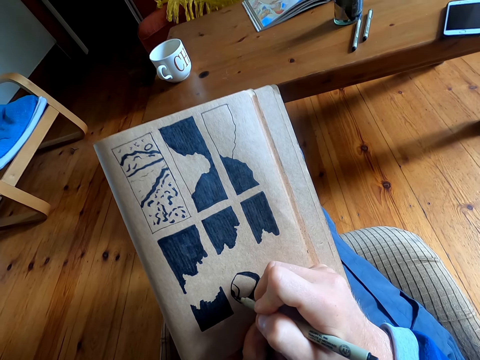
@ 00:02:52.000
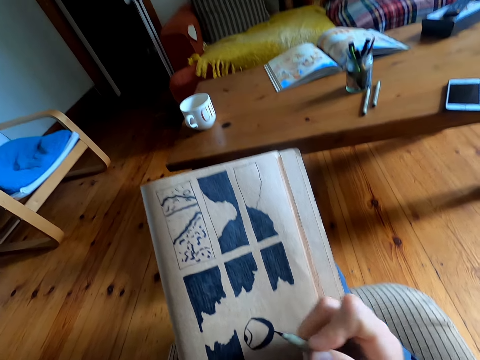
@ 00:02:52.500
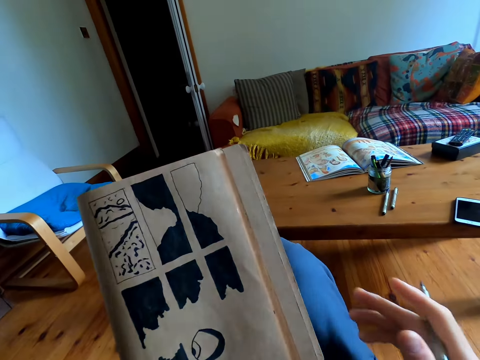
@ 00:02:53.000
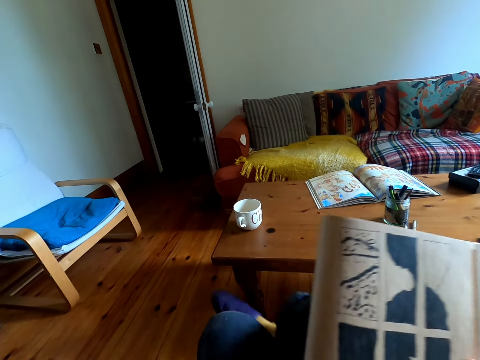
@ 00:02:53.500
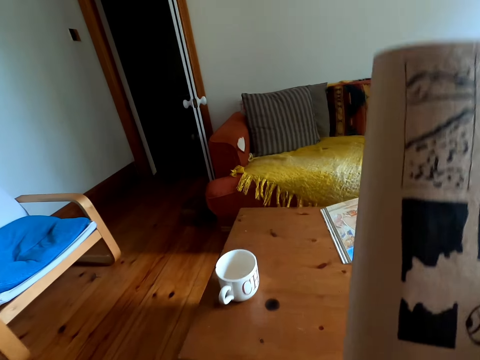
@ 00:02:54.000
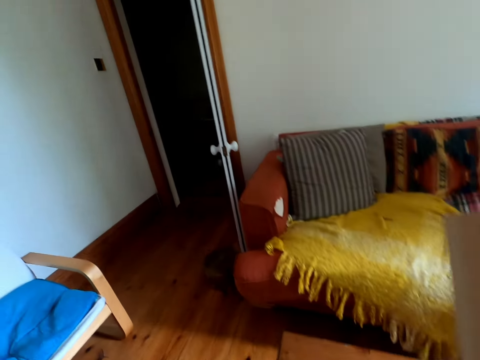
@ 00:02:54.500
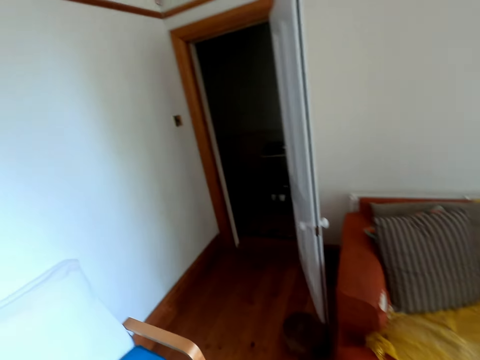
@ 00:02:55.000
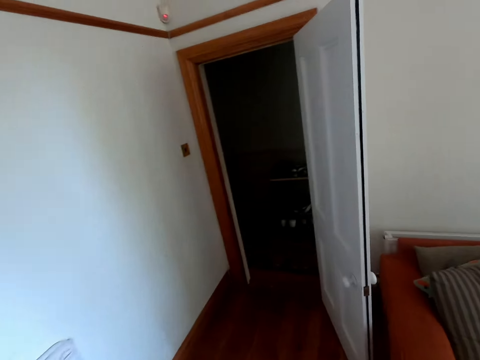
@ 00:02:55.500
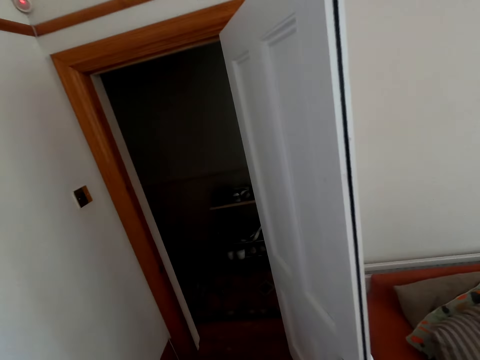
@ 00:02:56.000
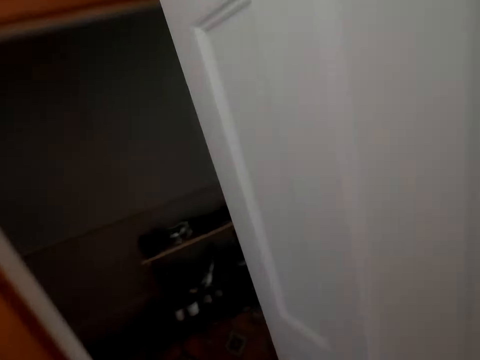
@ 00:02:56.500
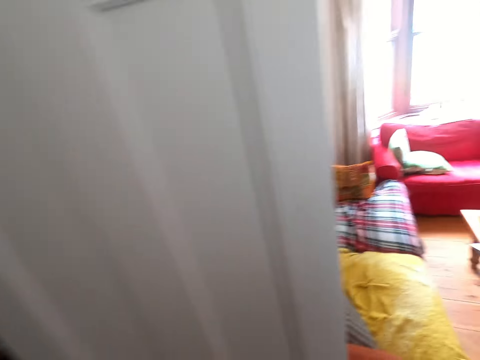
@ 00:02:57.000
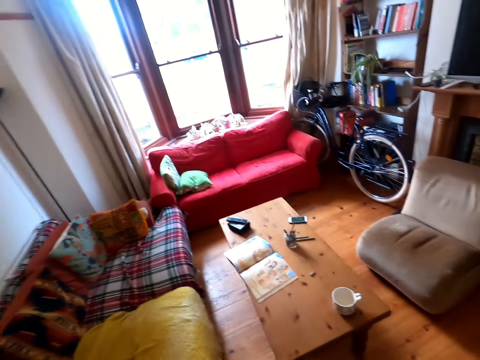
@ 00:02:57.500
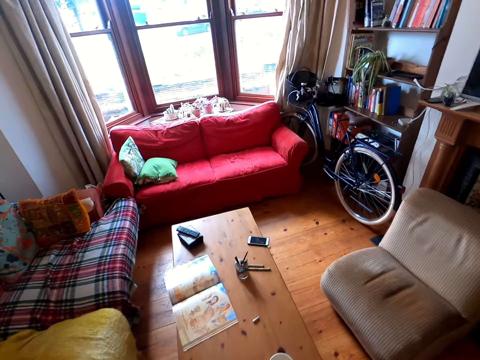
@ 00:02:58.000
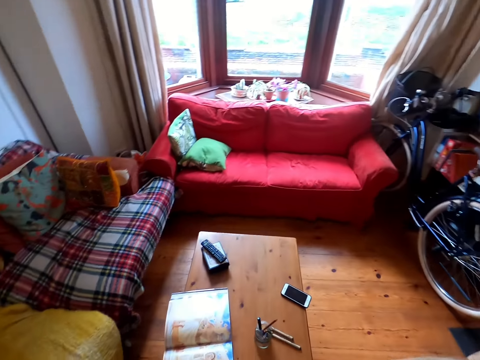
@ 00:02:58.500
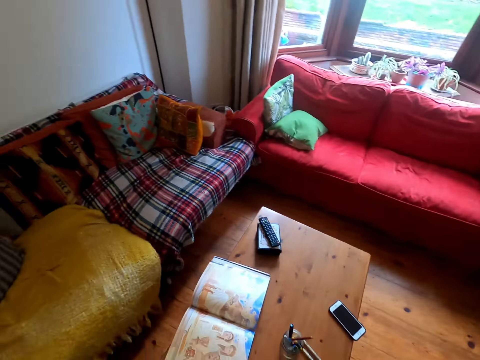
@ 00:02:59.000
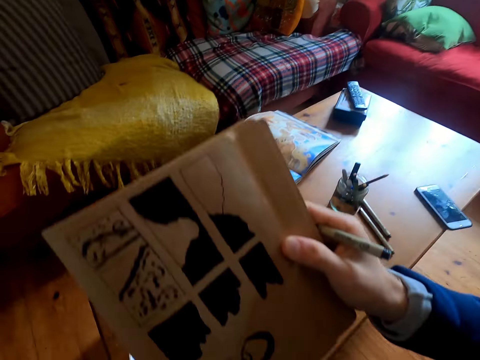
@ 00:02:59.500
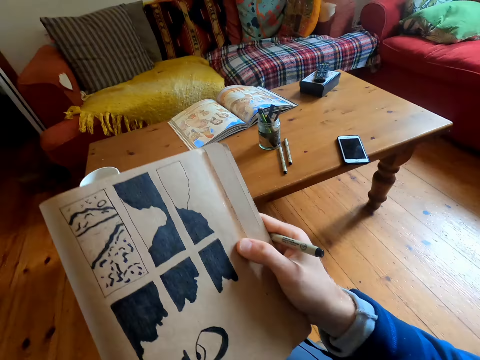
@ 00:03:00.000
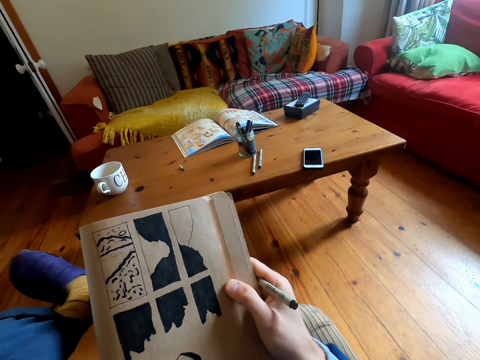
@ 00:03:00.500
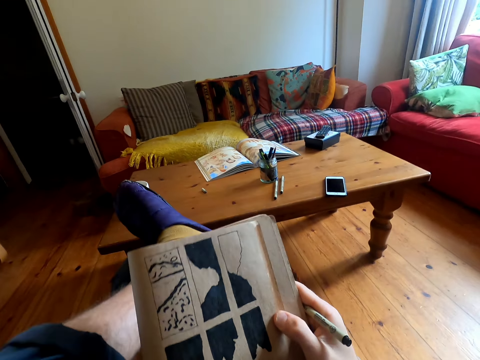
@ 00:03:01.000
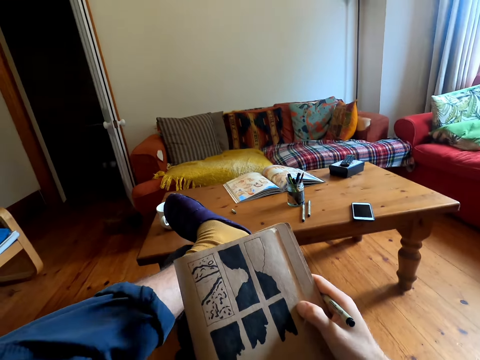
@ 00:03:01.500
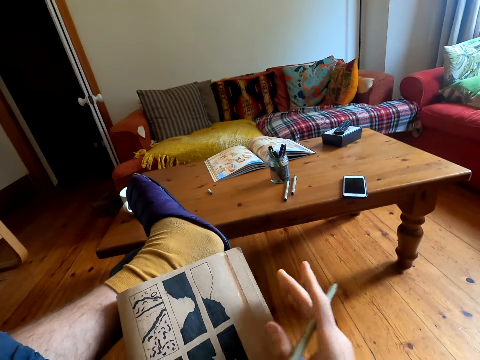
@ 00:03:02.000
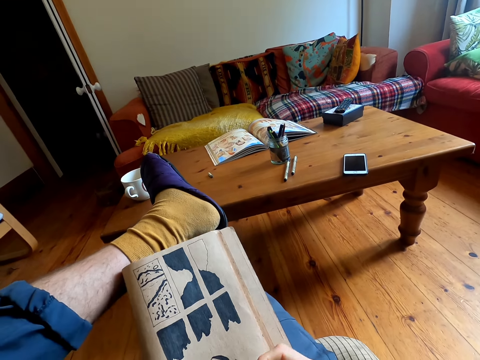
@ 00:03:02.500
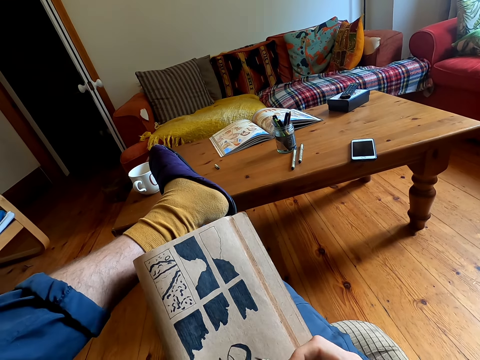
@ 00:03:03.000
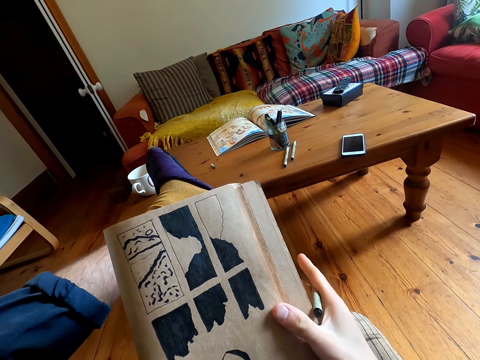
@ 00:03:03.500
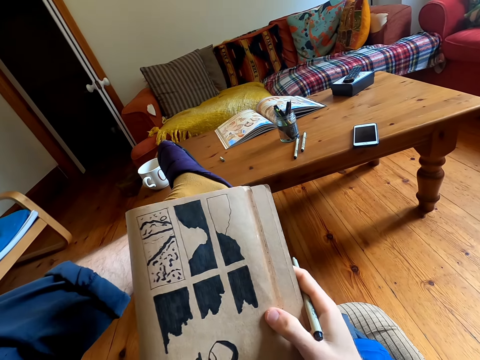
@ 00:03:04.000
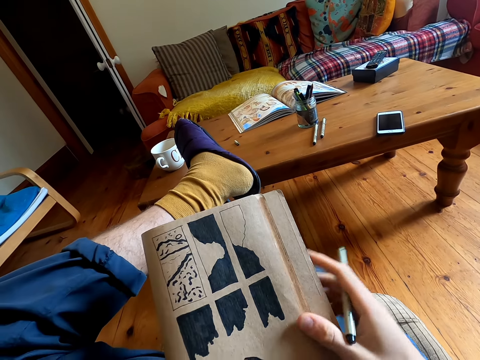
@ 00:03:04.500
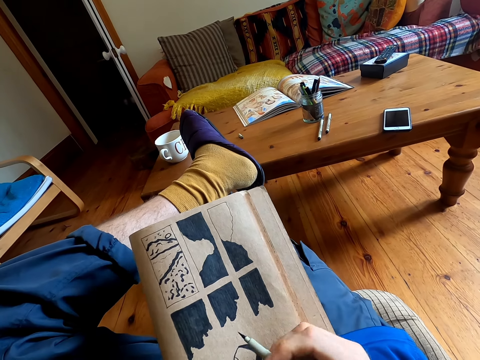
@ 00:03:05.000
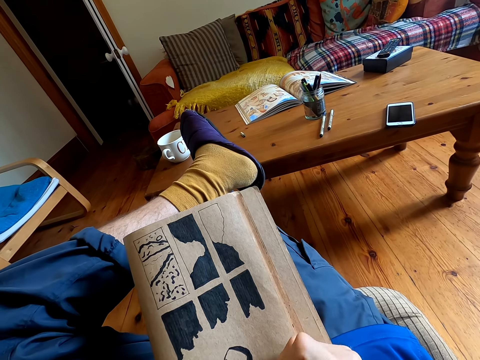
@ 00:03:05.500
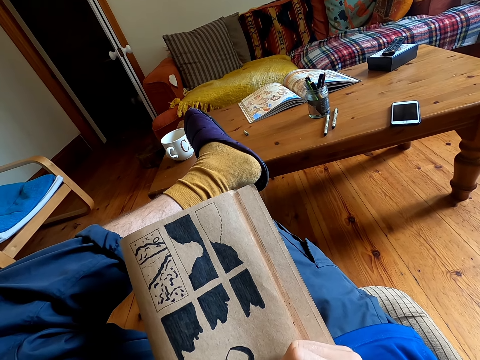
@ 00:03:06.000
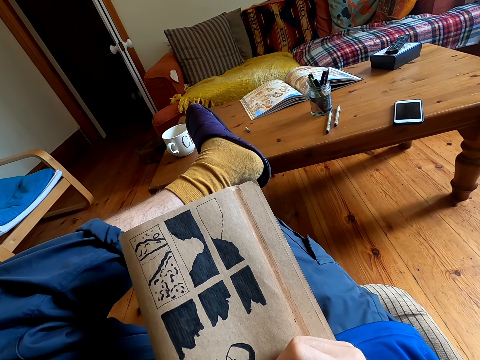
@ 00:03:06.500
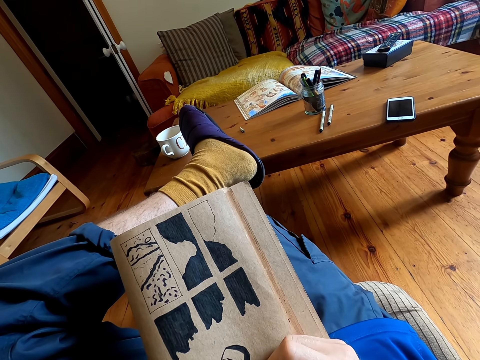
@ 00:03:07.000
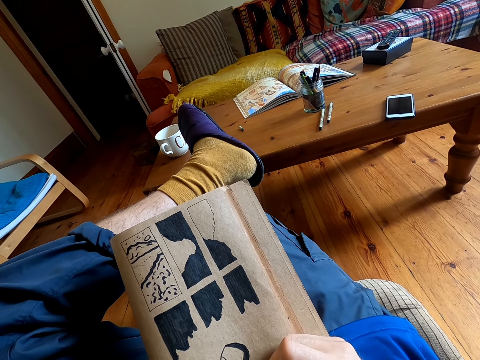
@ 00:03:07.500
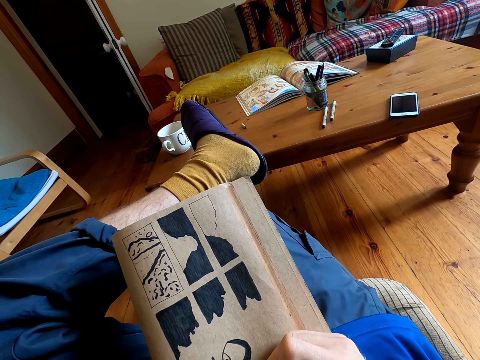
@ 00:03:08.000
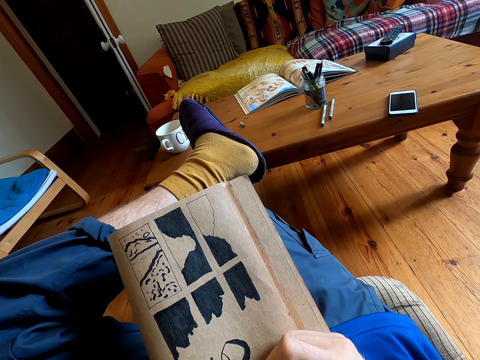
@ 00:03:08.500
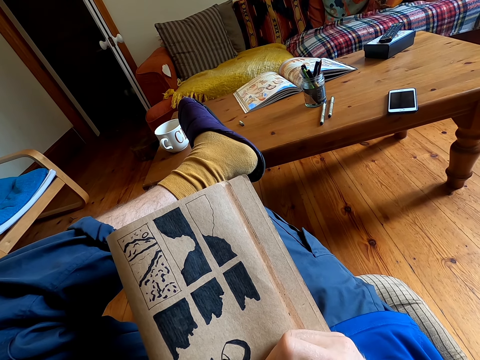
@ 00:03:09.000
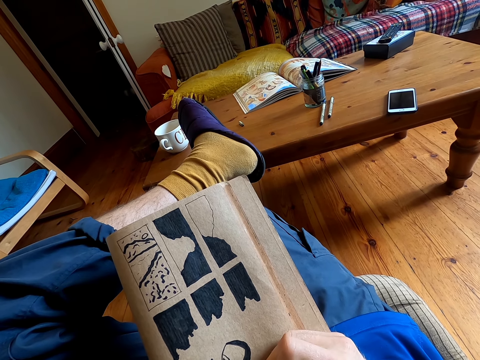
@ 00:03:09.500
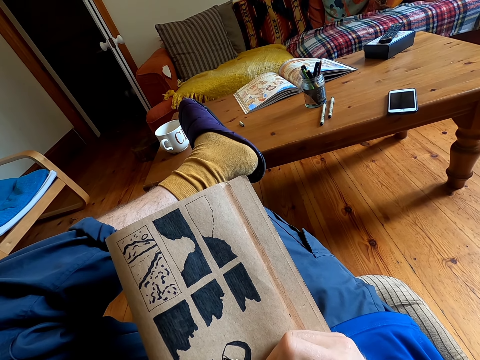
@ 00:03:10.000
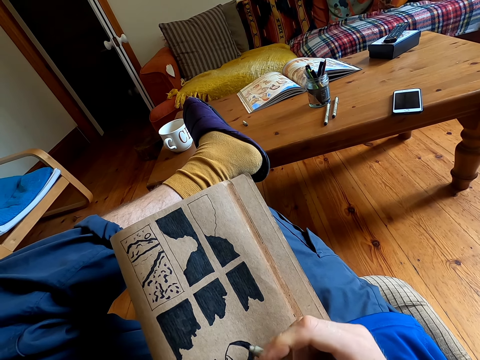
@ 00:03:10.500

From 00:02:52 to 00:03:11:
The camera wearer stands up. He walks around the house. He turns around. He sits down. He crosses his legs. He adjusts a book. He draws on the book with a pen.

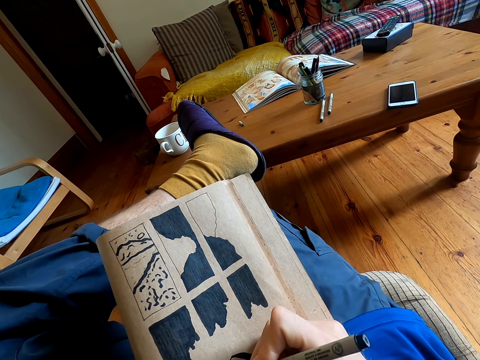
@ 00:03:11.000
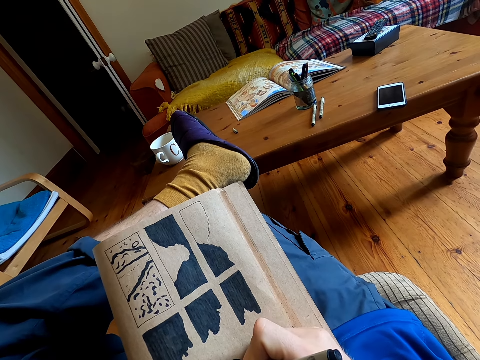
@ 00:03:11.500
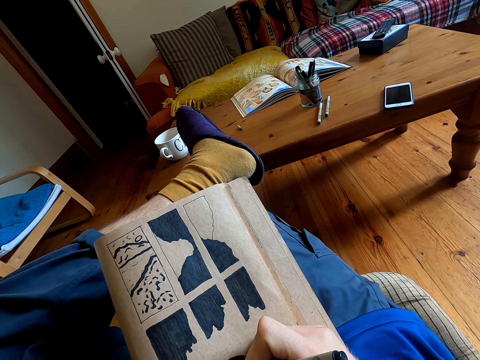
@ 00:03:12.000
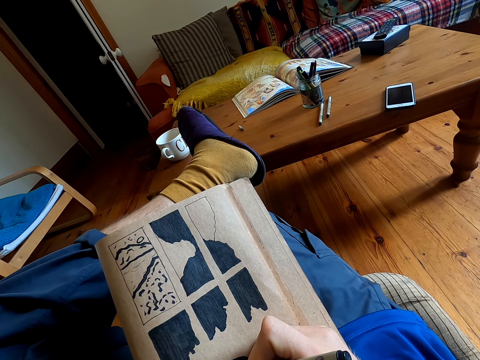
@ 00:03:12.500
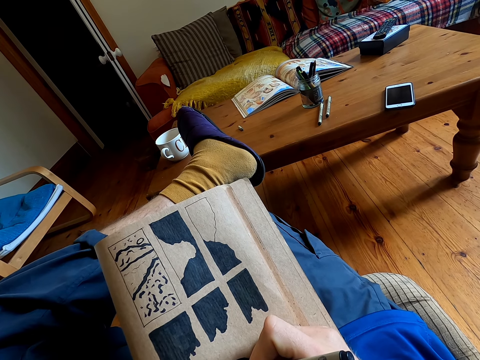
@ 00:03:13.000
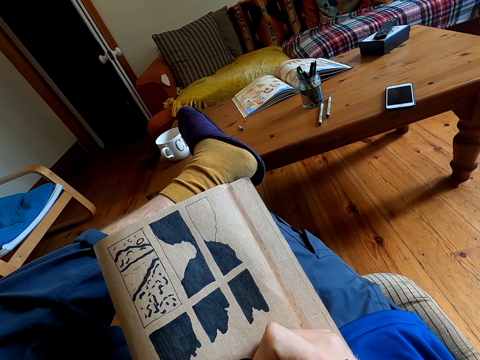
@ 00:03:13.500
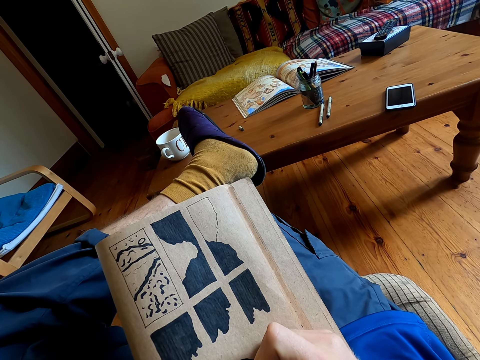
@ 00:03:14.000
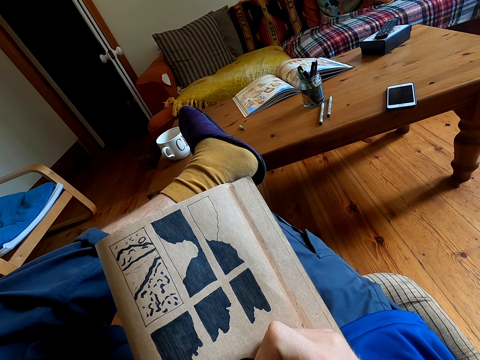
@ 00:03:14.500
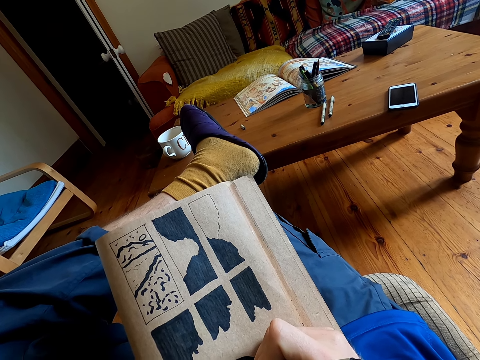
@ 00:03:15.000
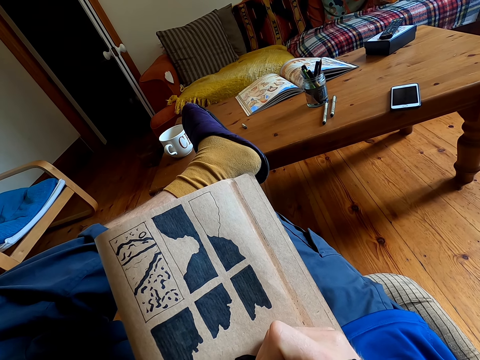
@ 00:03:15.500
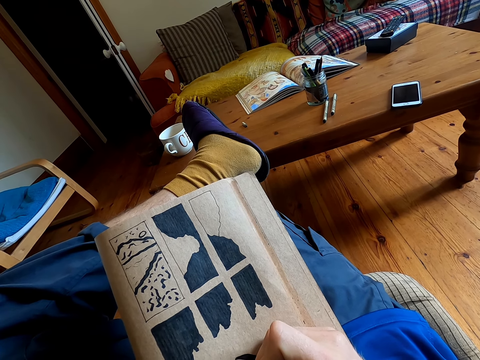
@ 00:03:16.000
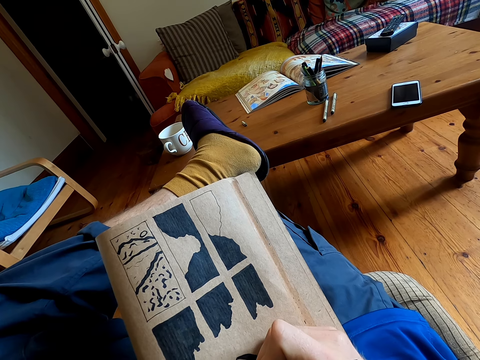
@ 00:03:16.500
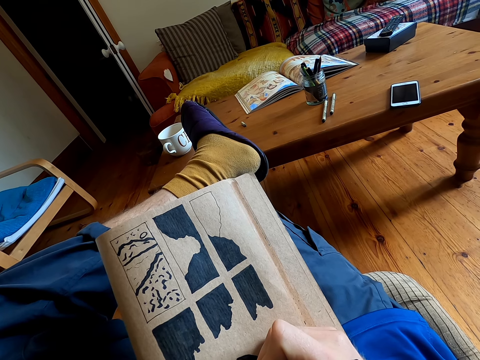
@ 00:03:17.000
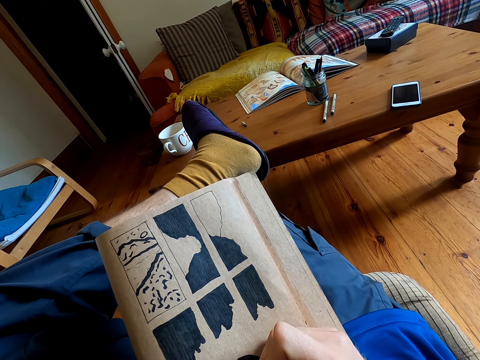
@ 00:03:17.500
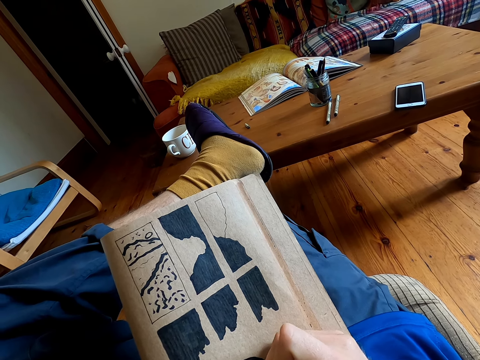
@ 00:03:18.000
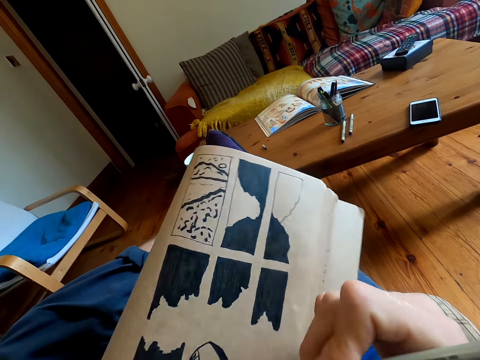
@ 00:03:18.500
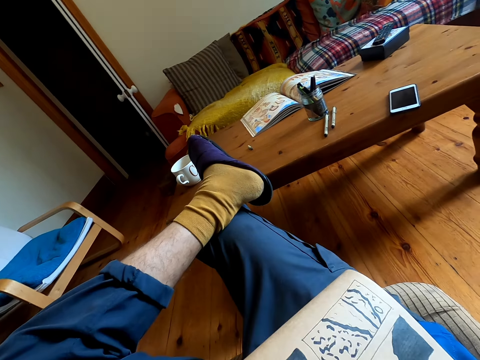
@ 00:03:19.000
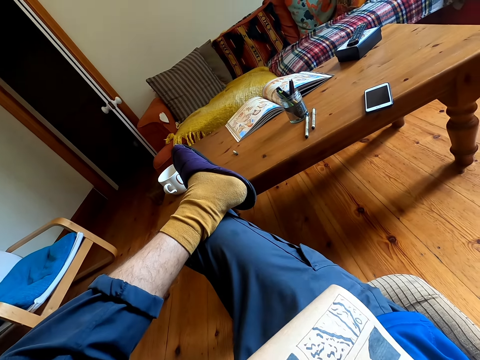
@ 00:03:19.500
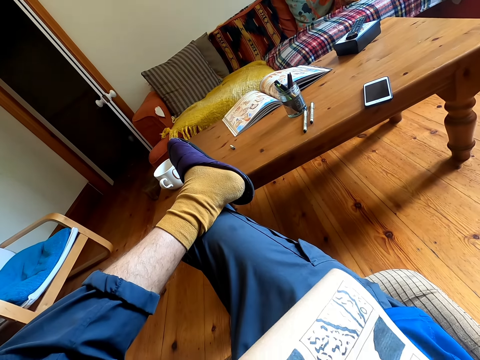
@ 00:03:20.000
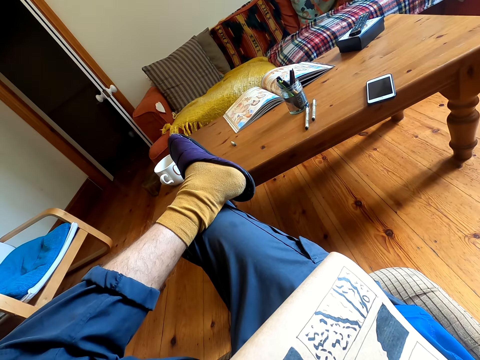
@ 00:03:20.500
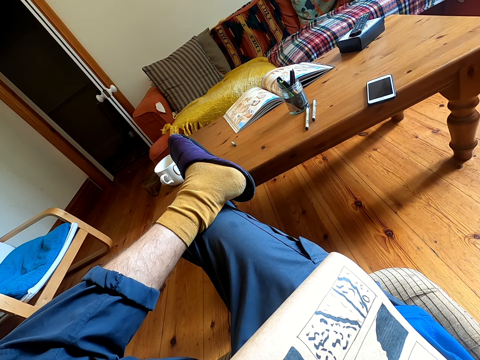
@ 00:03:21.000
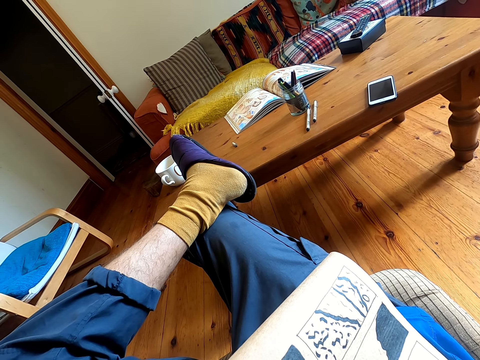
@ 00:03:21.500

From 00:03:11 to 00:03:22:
The camera wearer moves a book.
